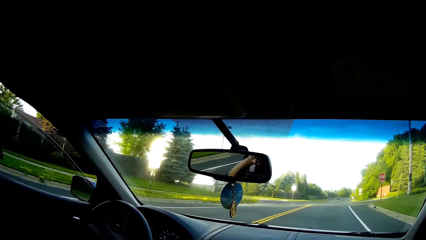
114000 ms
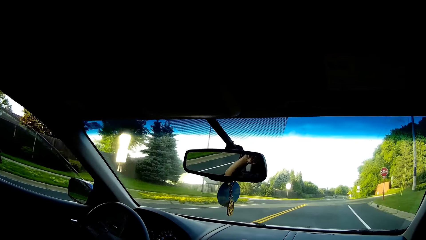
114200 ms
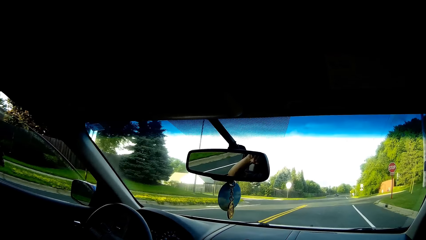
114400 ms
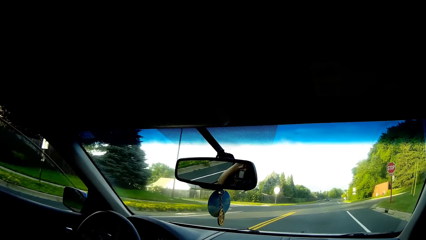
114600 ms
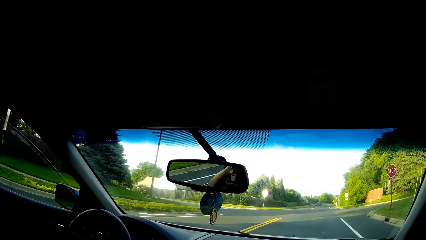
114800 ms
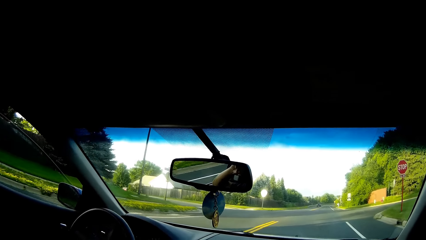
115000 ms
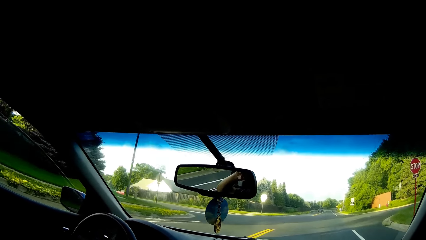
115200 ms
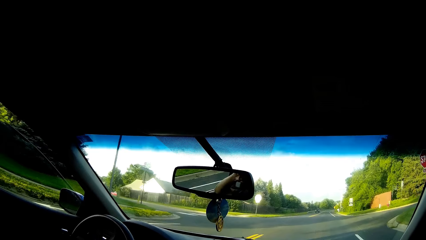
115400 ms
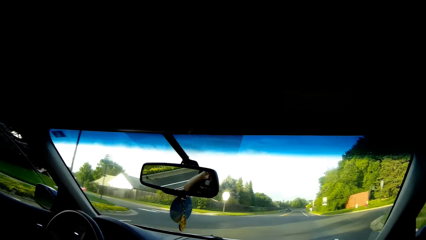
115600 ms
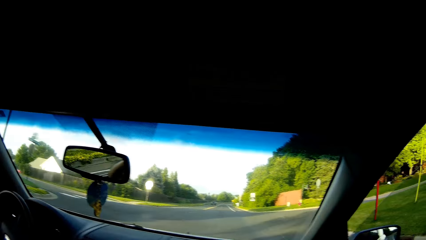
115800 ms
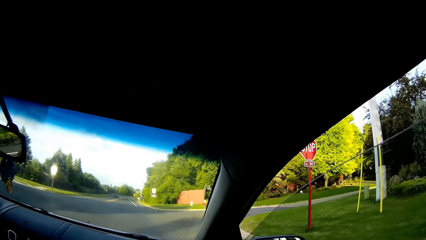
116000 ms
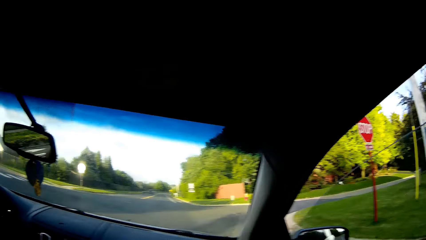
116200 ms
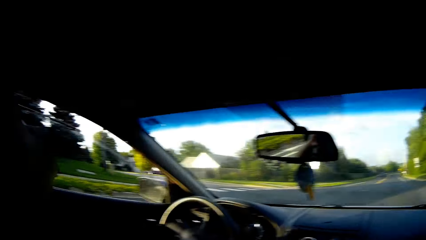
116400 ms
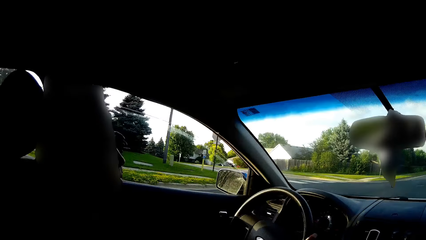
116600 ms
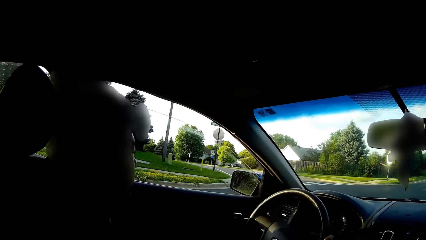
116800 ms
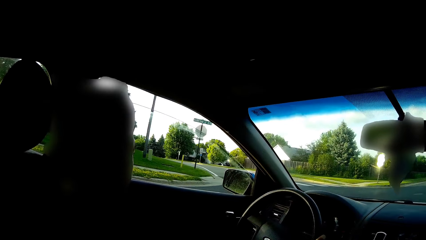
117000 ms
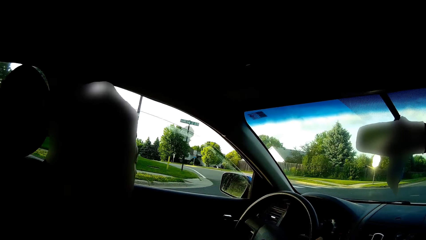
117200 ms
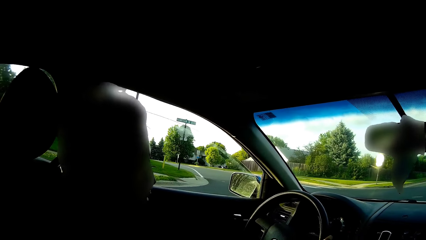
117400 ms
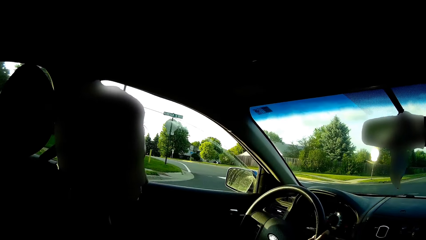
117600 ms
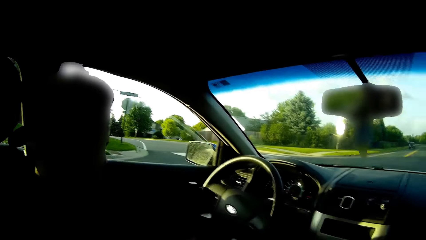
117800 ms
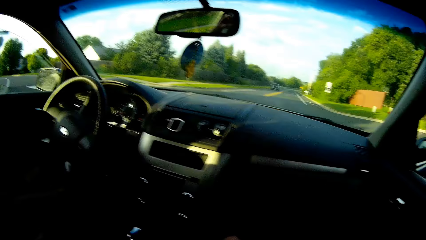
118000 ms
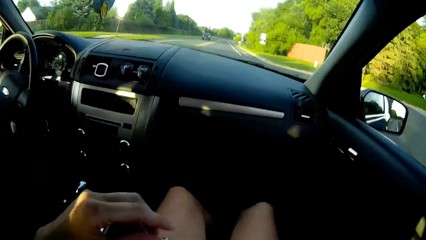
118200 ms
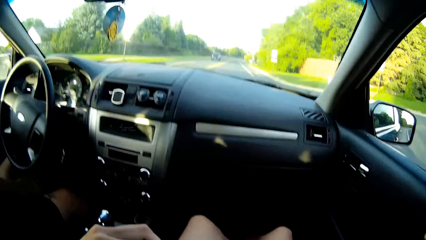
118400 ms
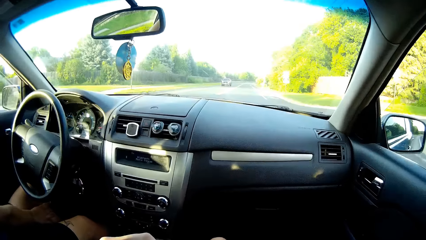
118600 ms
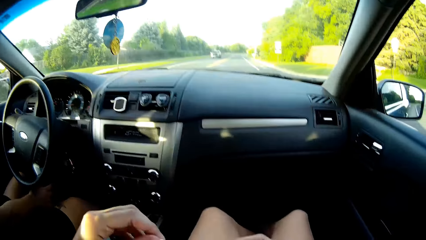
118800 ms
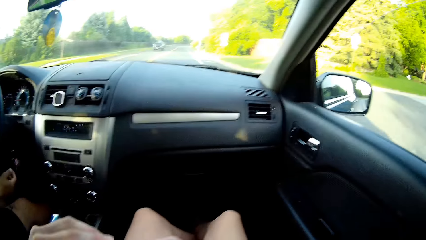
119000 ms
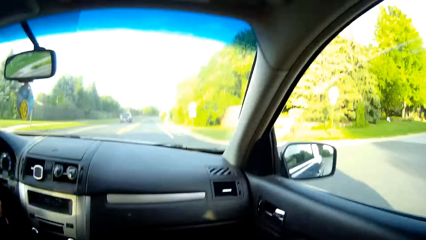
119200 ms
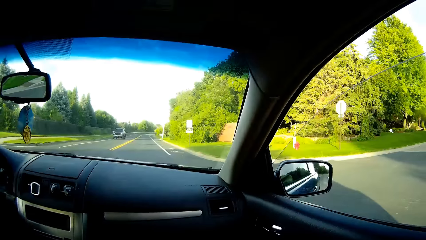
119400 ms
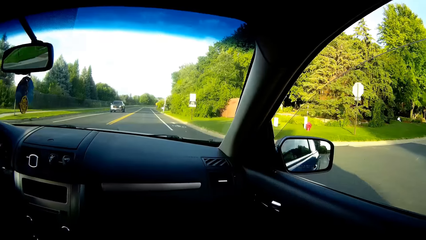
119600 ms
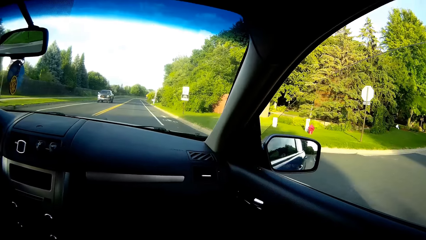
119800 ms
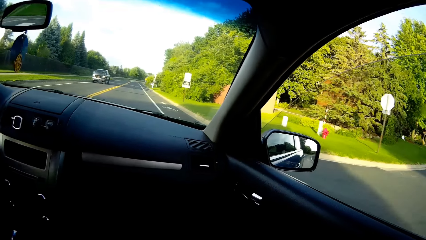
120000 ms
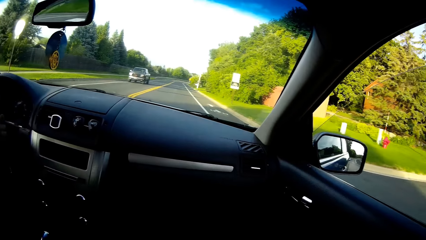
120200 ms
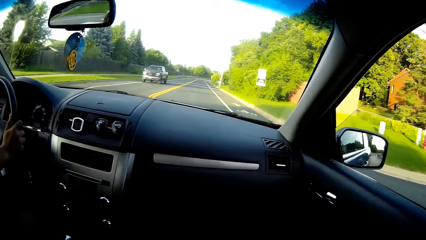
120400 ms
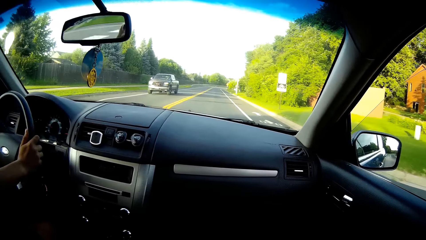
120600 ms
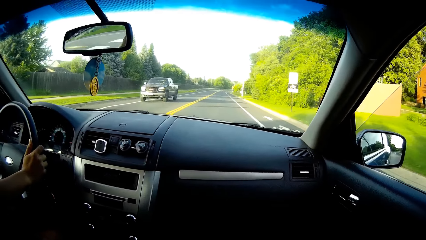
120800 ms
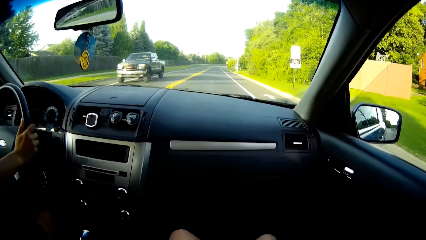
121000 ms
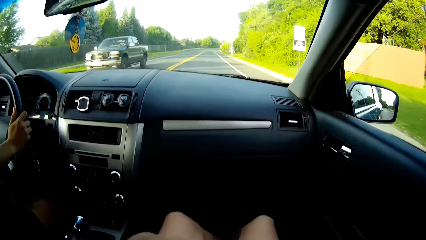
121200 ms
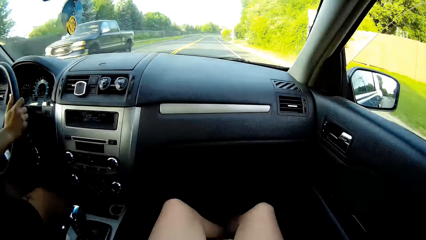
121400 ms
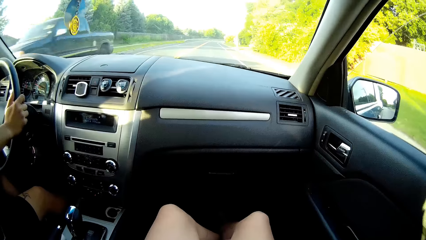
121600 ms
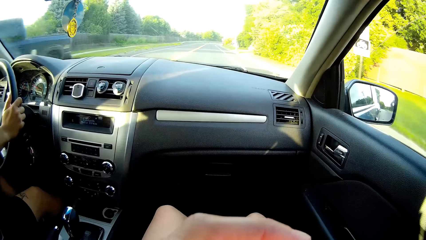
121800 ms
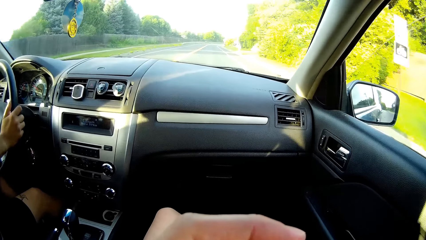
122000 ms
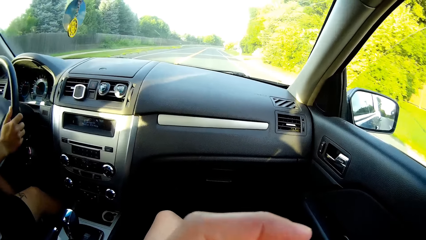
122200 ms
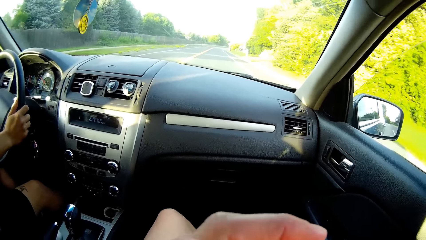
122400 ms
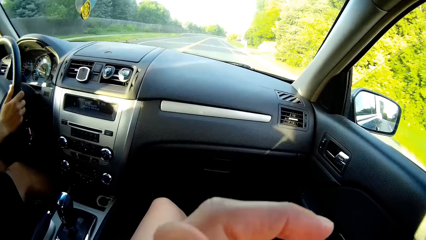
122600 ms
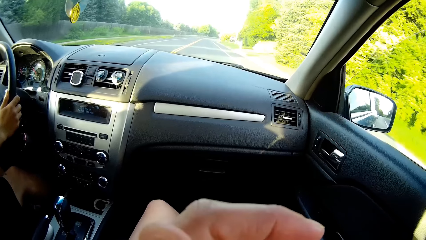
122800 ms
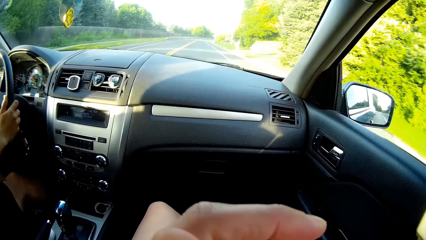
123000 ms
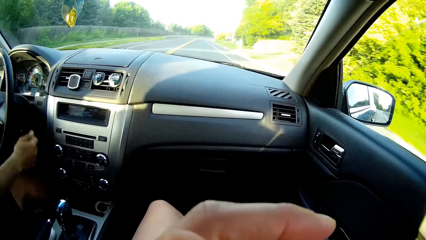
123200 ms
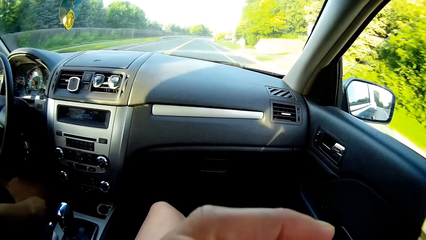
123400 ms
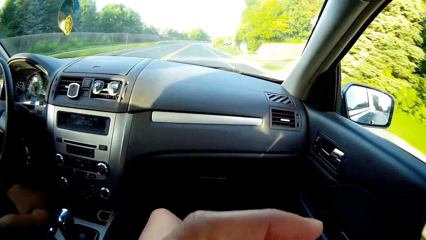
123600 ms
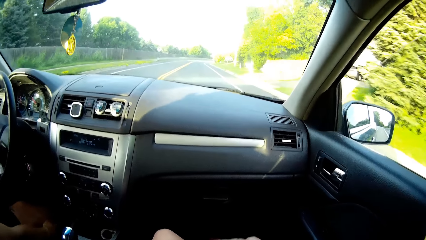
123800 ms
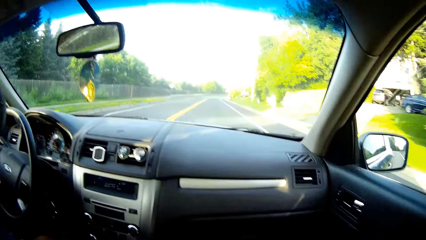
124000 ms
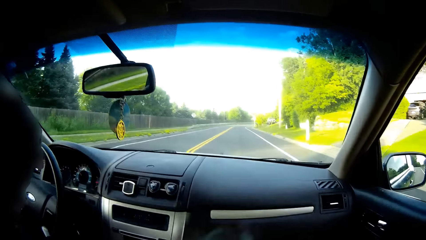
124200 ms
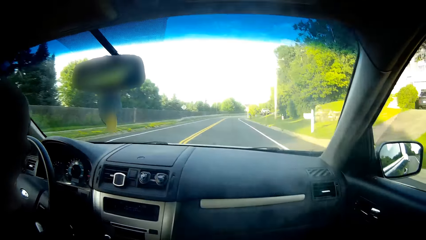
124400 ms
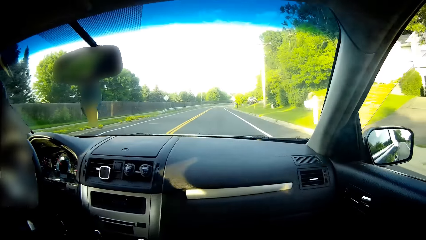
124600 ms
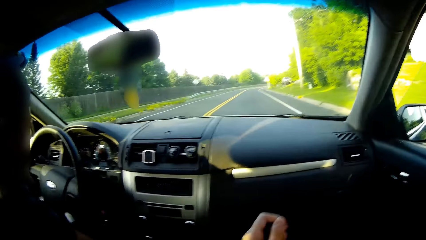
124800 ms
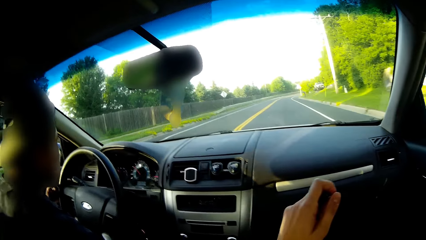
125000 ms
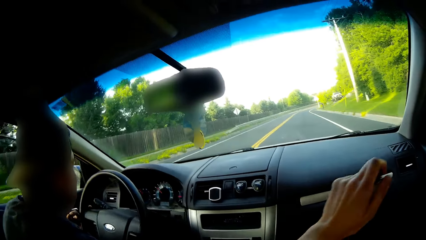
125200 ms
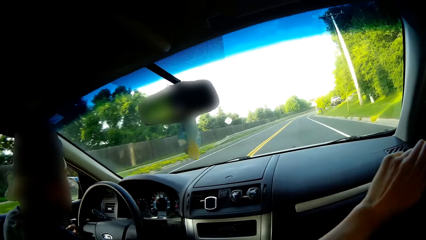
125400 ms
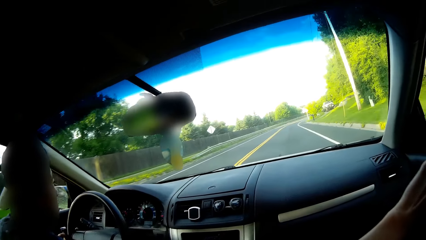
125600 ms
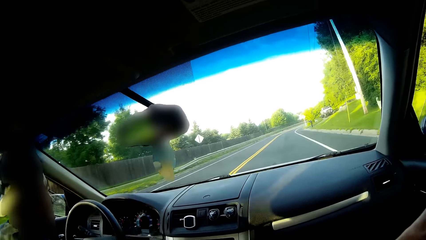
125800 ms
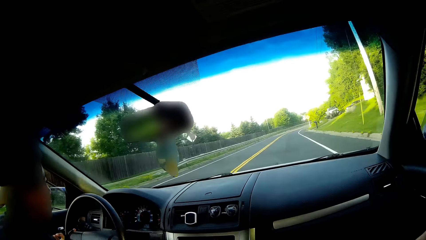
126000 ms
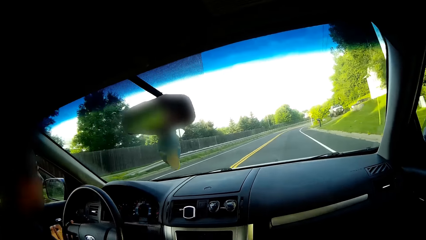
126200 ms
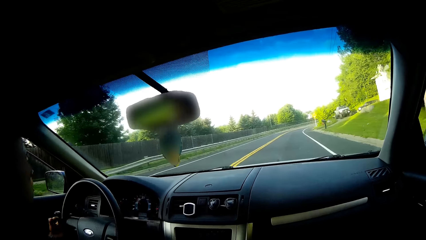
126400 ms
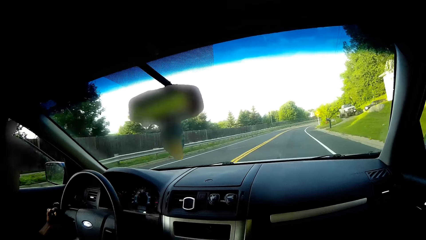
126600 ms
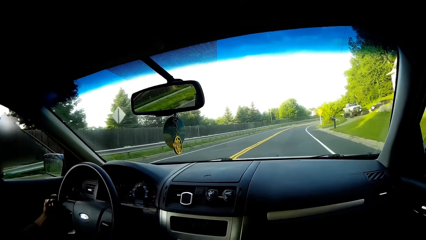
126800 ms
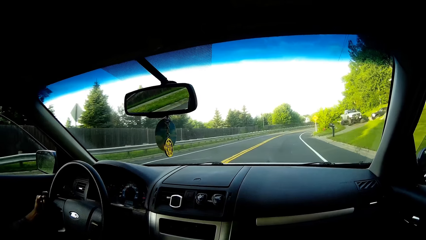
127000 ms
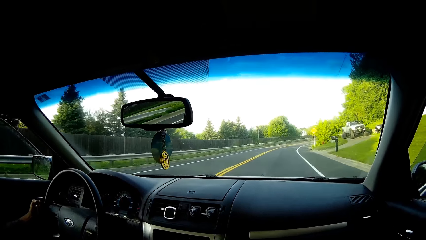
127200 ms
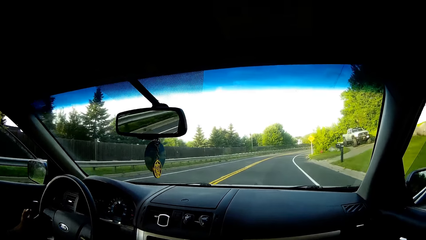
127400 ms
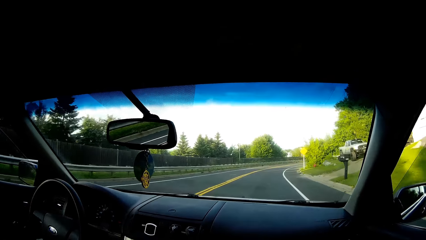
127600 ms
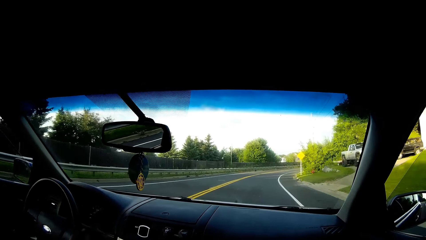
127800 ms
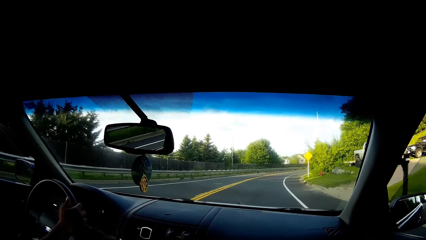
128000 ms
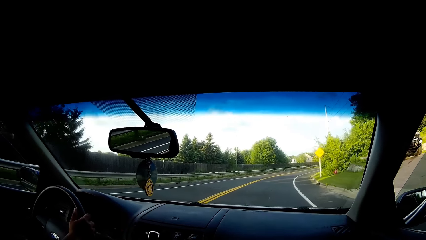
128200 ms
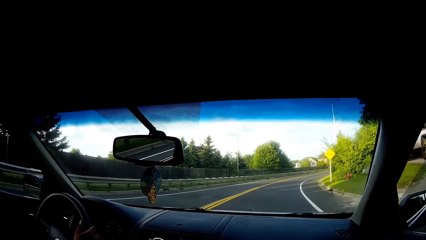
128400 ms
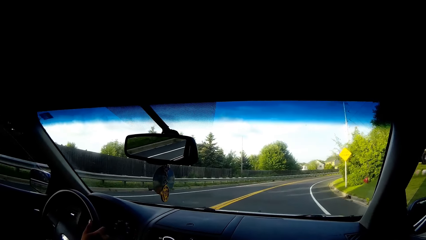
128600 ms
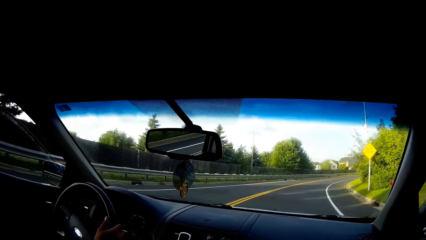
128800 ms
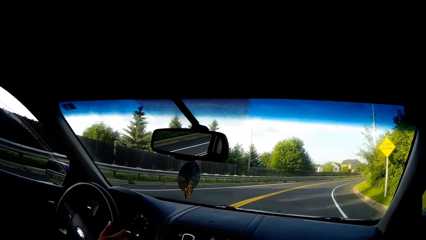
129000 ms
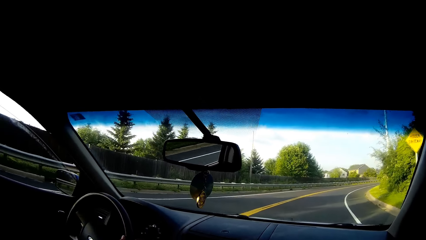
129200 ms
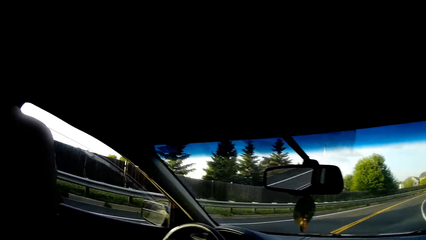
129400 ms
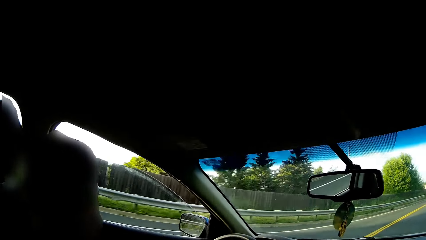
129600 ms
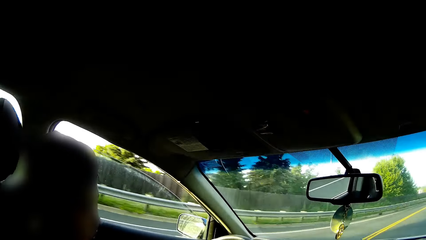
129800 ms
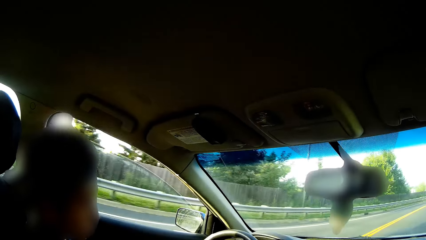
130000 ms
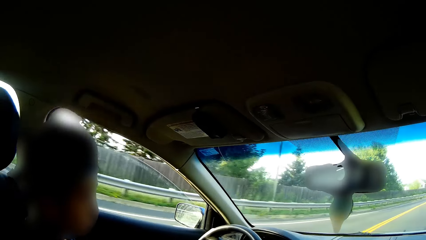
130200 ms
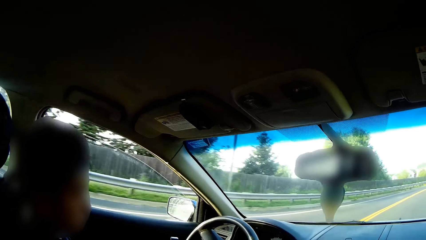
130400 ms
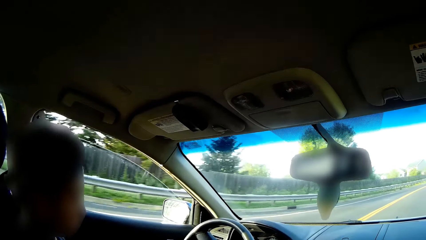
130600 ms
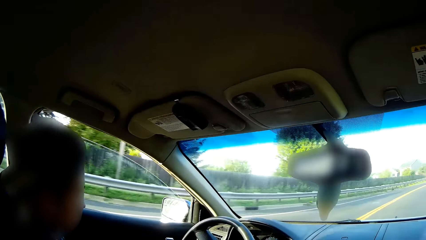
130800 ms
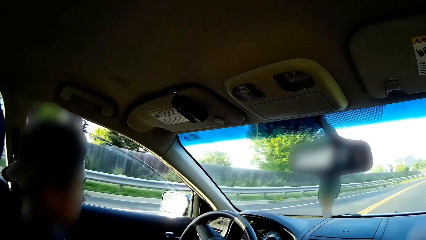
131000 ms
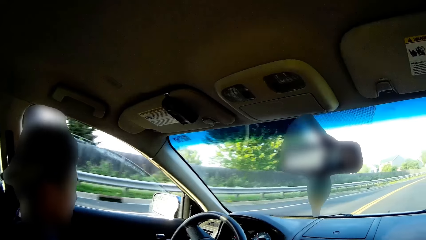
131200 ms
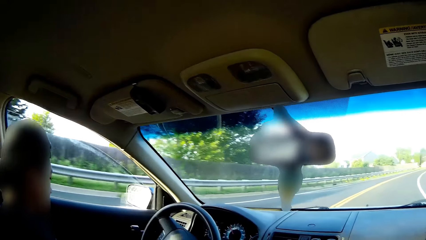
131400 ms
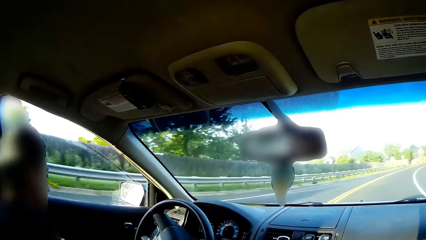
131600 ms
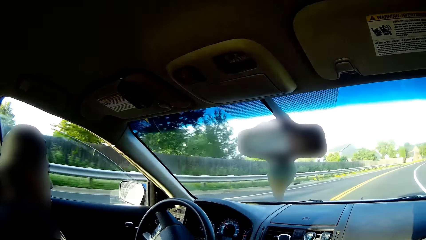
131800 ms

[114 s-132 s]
The camera wearer converses with the driver. They converse with the driver again.
